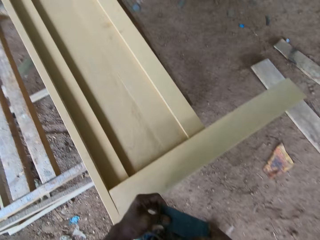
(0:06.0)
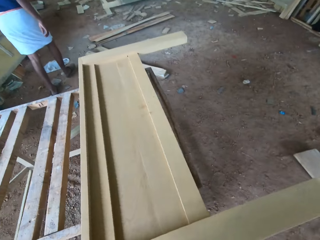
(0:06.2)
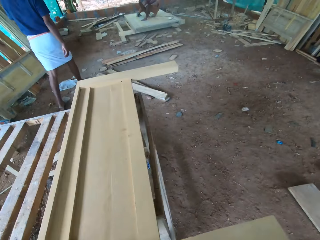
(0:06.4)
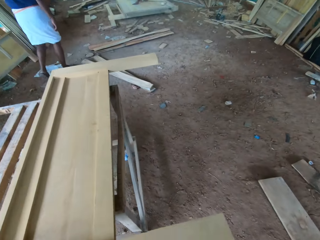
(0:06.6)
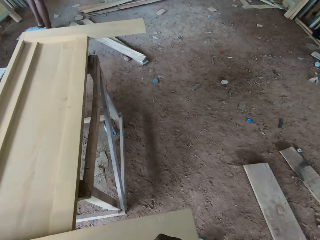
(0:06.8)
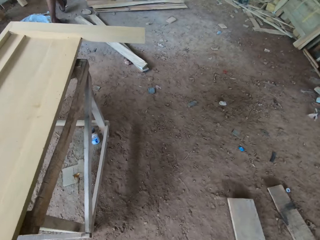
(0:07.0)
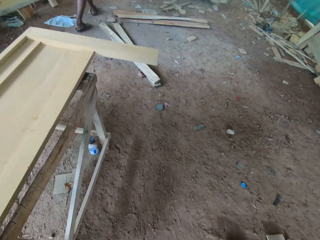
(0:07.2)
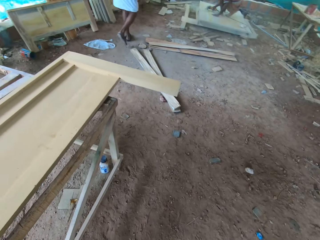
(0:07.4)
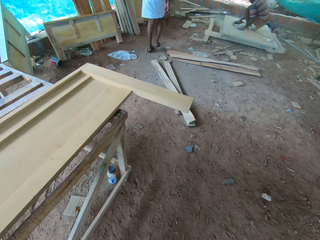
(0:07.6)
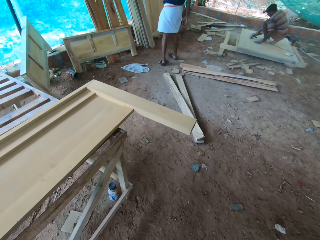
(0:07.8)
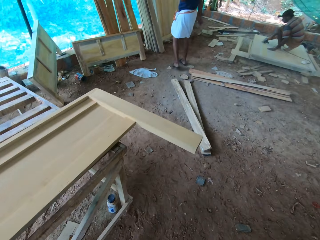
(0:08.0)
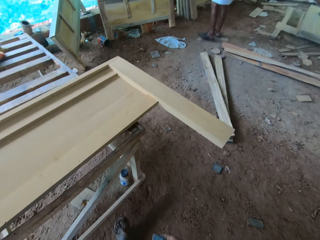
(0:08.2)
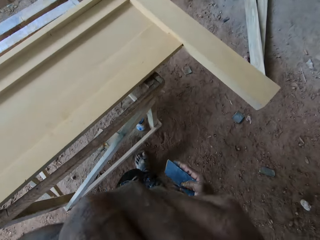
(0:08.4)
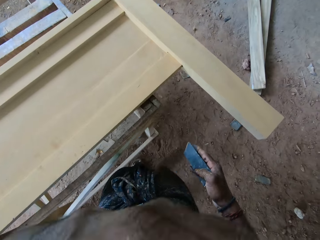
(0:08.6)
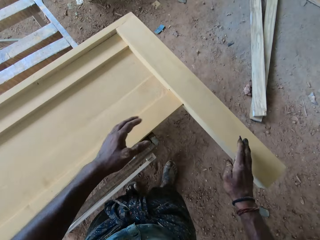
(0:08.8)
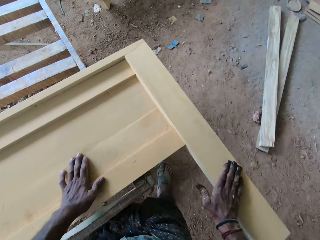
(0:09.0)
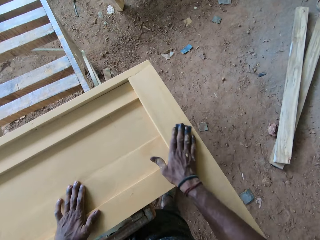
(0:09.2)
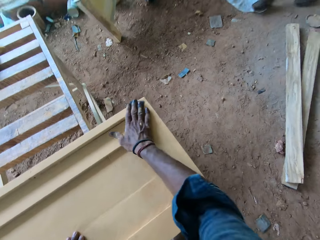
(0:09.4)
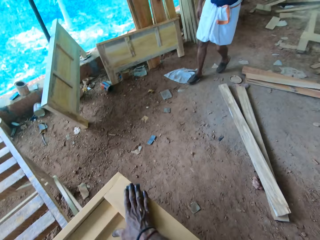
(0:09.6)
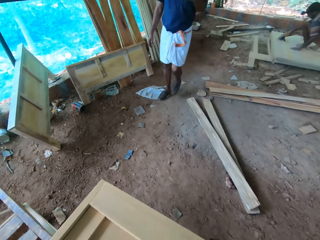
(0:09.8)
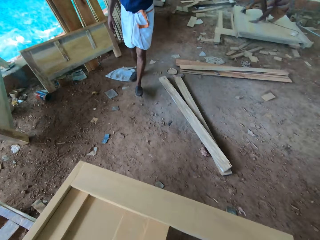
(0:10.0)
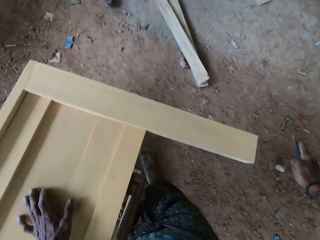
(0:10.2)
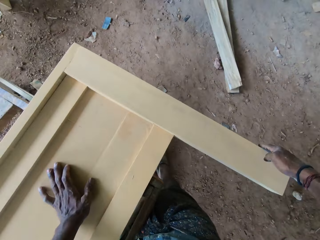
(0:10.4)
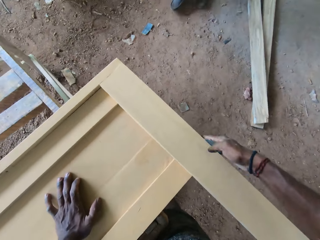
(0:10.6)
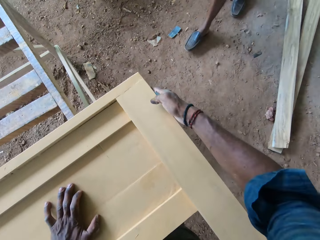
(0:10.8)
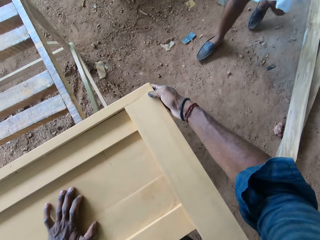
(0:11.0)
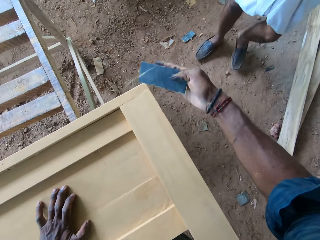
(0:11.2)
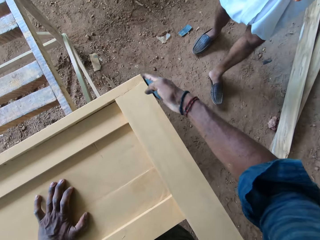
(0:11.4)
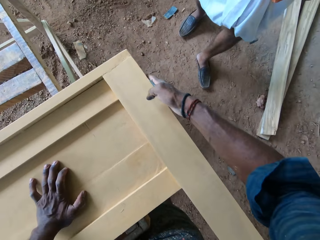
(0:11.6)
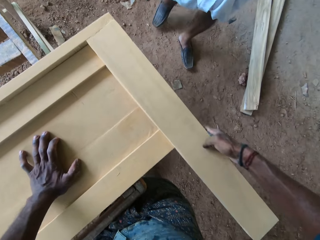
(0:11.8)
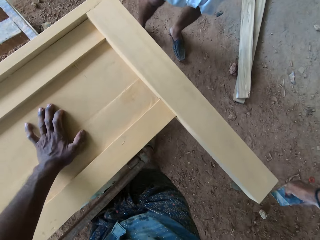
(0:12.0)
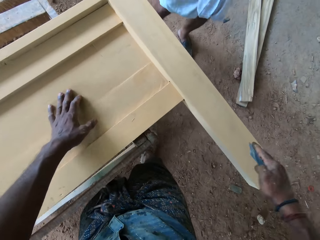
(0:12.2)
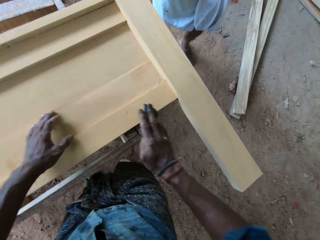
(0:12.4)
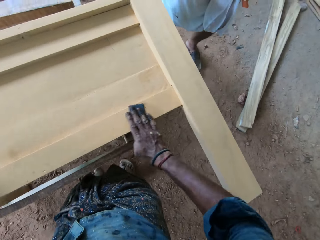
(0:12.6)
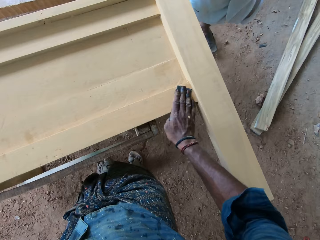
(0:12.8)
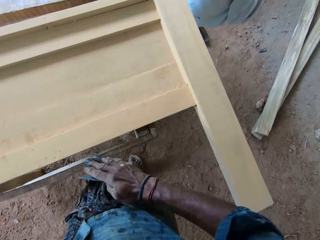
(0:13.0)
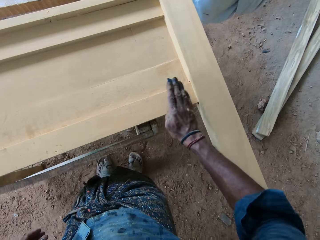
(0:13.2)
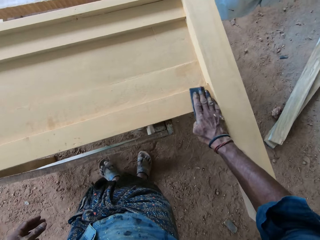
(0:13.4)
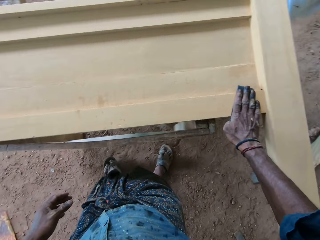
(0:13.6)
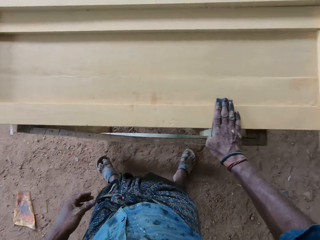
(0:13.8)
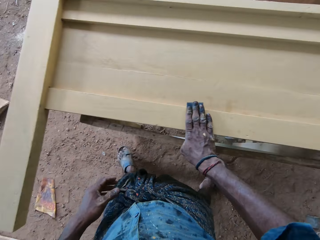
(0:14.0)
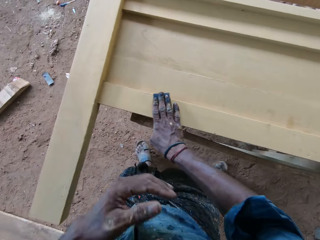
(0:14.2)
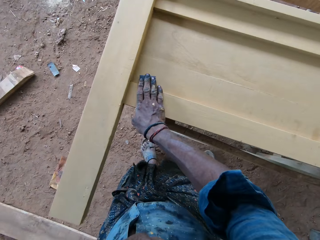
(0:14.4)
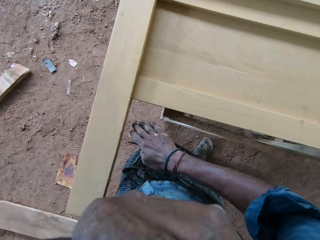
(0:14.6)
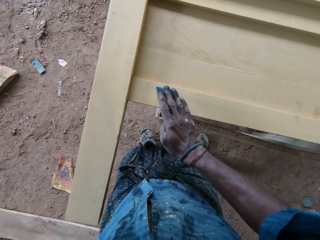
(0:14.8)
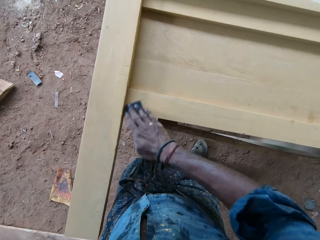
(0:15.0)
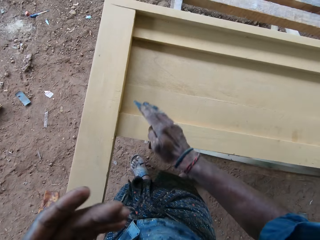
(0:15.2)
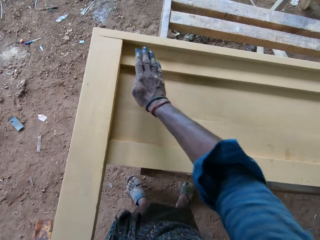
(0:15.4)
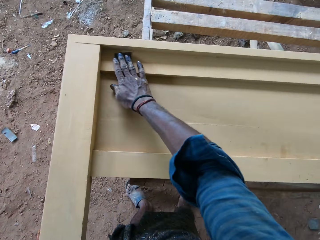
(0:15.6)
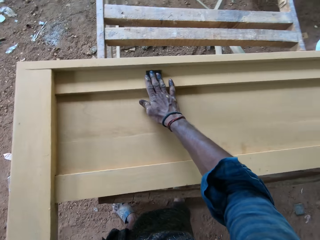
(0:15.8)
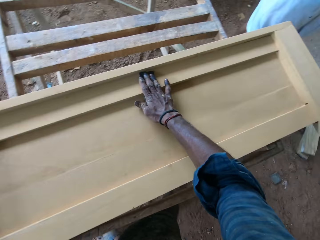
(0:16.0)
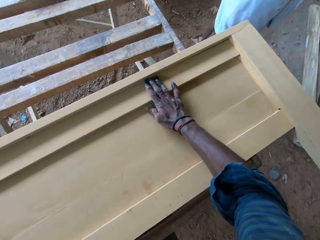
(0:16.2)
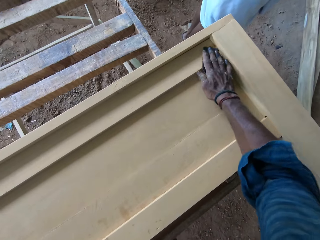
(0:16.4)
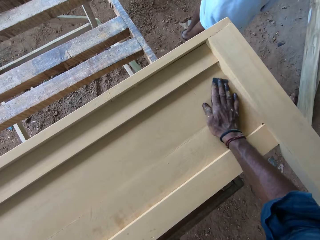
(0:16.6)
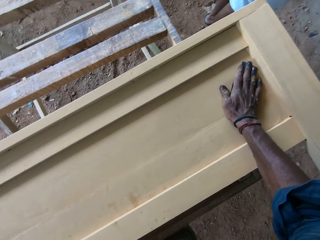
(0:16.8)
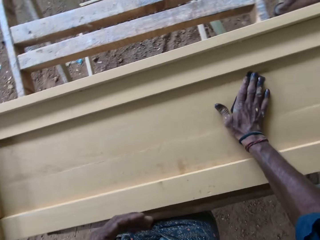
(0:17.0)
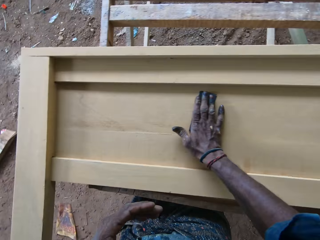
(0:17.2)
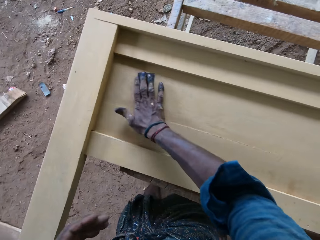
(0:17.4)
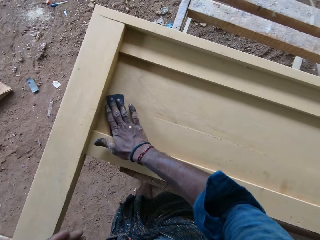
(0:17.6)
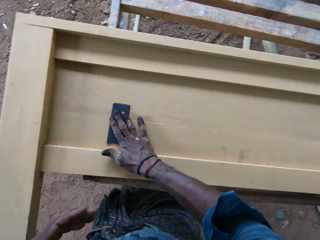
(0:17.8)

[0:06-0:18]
The camera wearer walks in the workshop. They talk to a person. The person smooths the wood plank. The camera wearer sands the head board with sandpaper. They talk to another person. They sand the head board with sandpaper.

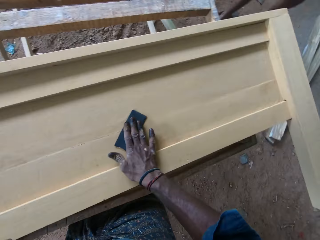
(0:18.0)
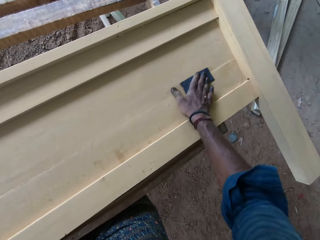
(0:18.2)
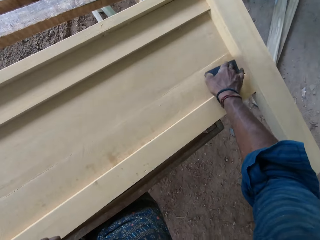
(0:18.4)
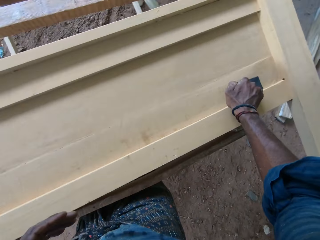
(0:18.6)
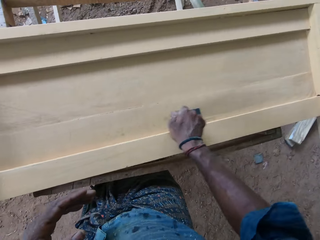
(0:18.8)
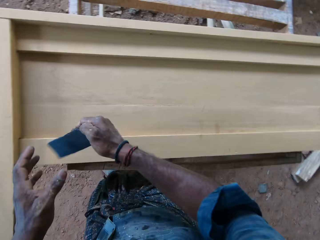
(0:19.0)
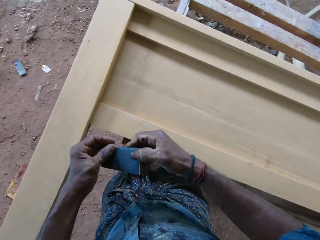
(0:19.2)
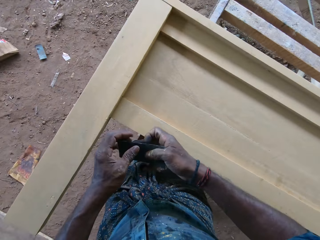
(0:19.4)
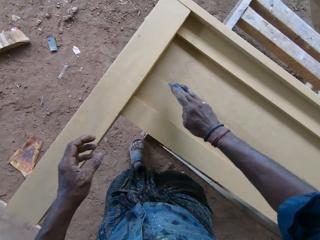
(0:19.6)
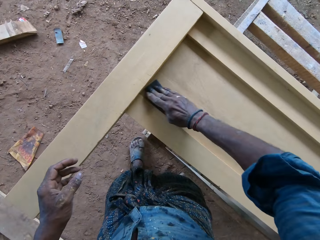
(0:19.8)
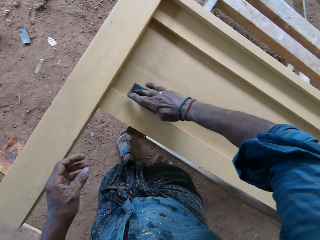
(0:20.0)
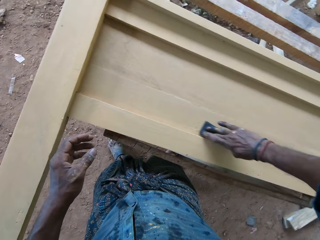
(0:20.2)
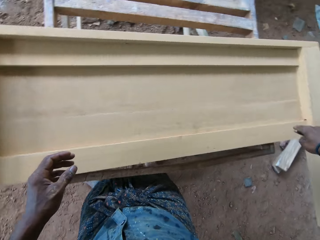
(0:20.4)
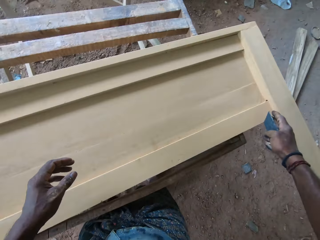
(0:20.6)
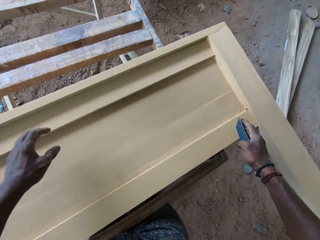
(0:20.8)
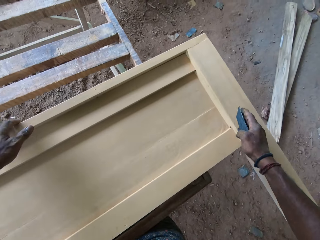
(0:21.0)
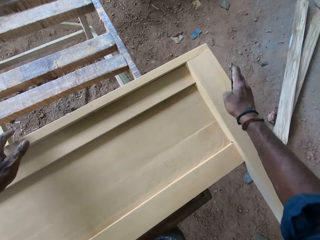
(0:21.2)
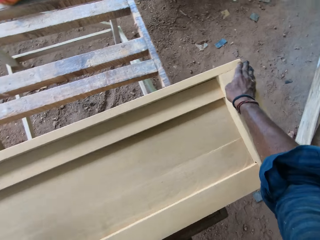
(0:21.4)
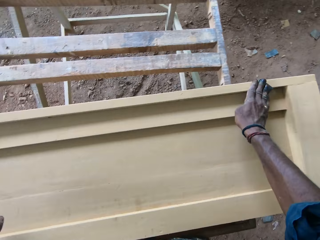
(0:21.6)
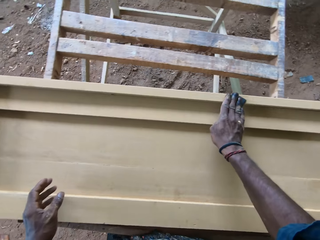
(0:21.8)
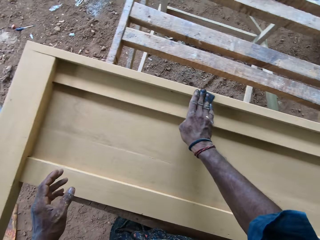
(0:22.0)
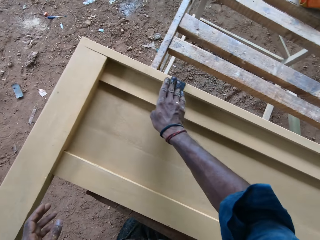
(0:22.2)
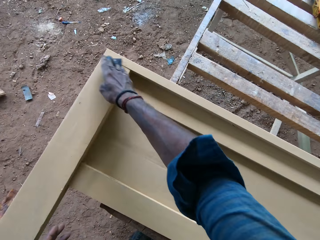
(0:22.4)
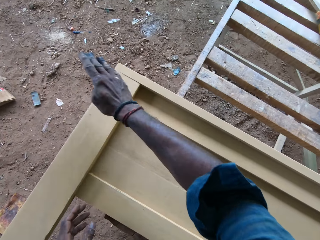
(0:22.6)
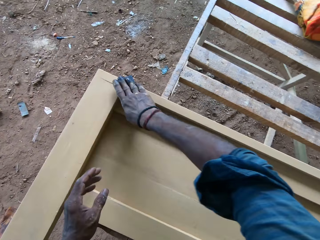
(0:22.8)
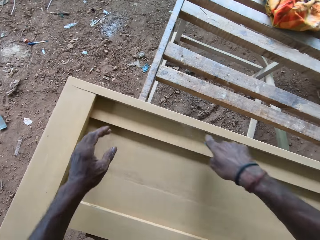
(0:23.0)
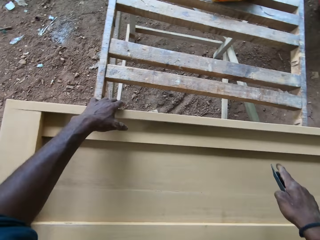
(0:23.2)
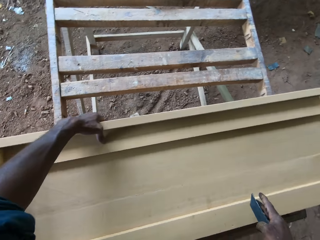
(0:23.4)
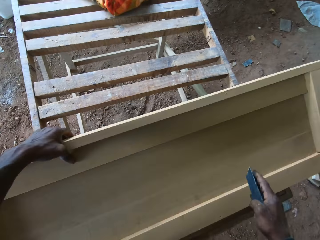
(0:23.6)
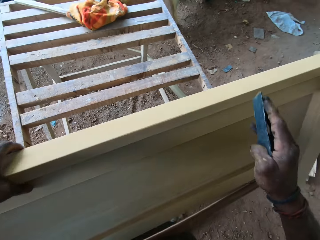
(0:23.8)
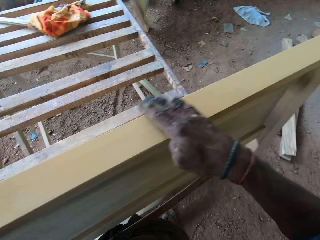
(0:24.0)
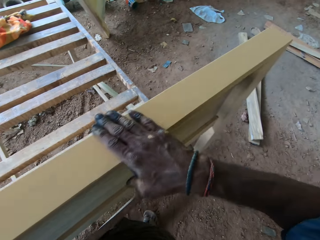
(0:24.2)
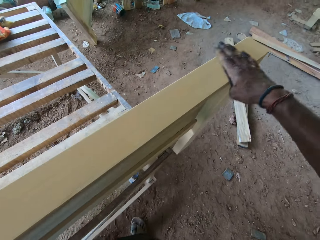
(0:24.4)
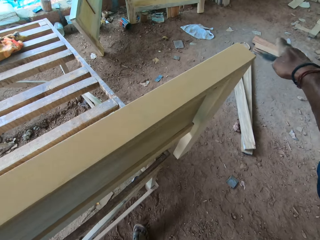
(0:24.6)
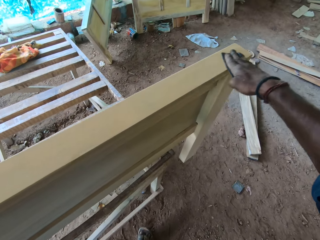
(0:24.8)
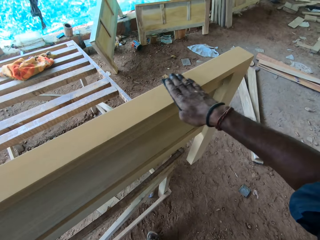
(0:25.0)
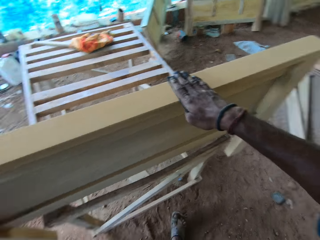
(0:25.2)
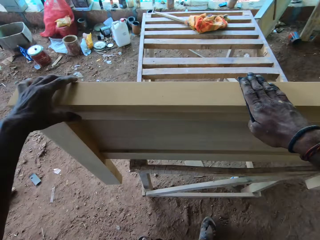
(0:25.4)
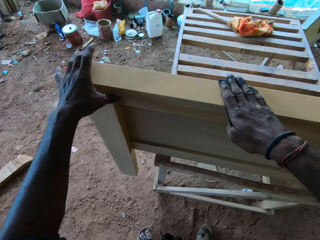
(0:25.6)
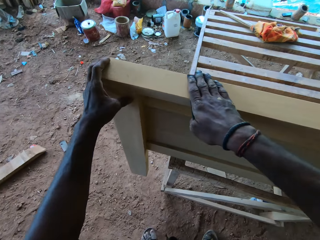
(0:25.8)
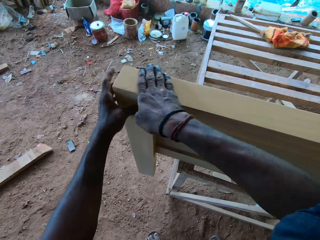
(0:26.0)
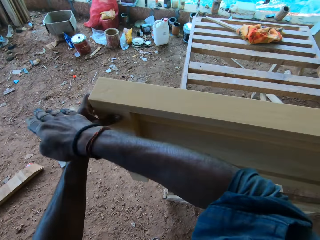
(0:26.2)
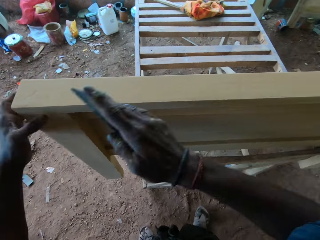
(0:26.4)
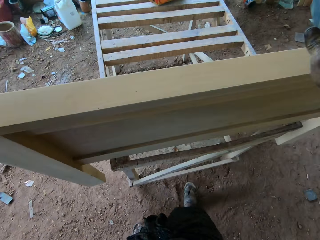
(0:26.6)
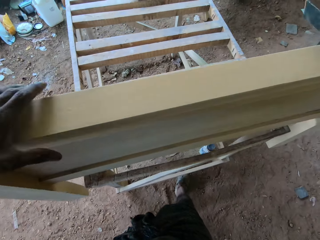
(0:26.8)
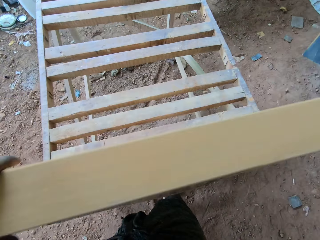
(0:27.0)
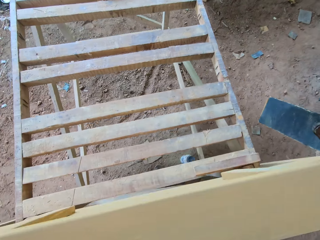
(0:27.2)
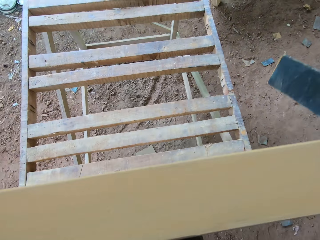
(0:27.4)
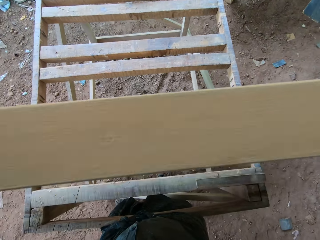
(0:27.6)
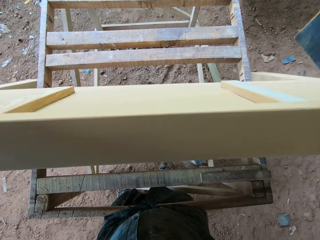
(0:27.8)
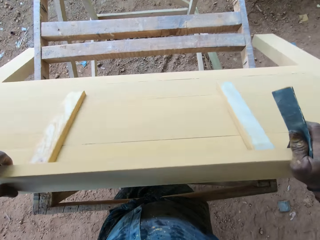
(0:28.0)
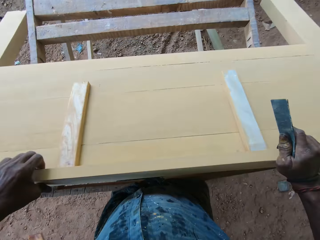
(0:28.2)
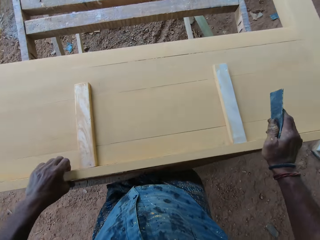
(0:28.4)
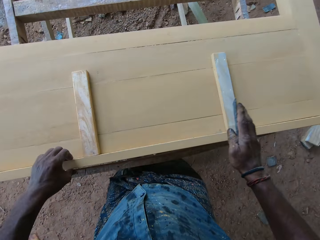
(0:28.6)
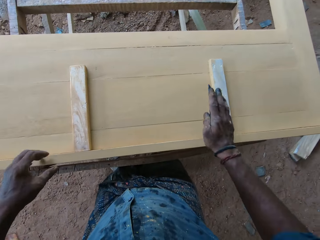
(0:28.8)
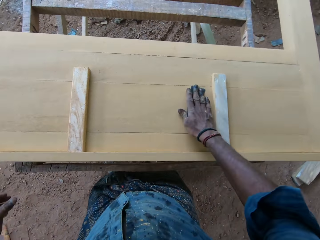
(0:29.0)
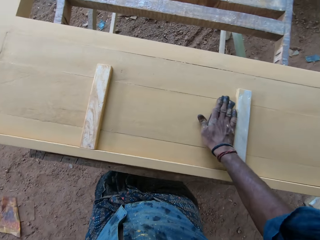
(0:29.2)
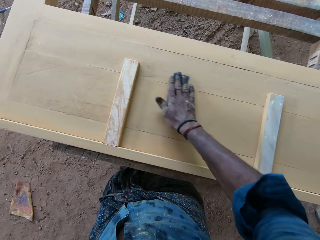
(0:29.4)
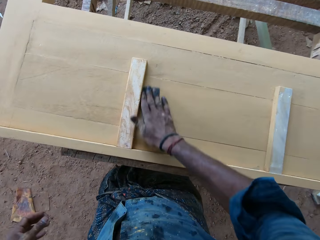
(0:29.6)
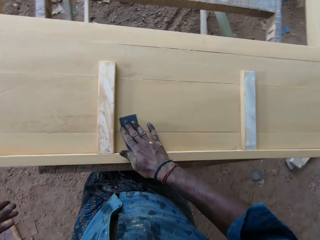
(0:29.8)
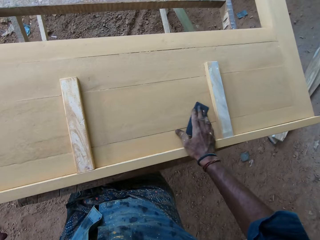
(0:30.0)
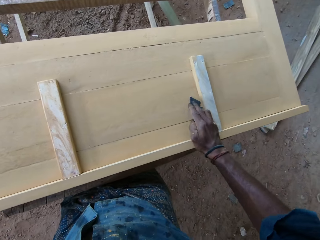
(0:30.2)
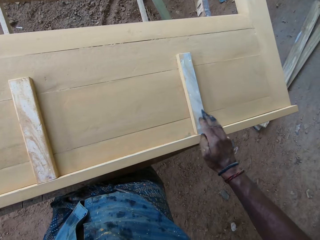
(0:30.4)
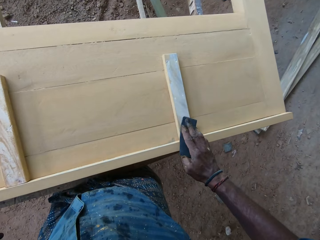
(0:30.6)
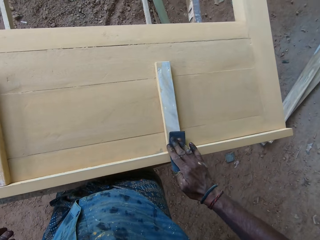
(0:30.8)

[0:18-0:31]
The camera wearer lifts the head board with the hand. They sand the head board with sandpaper. They put the wood plank down. They sand the head board with sandpaper.
